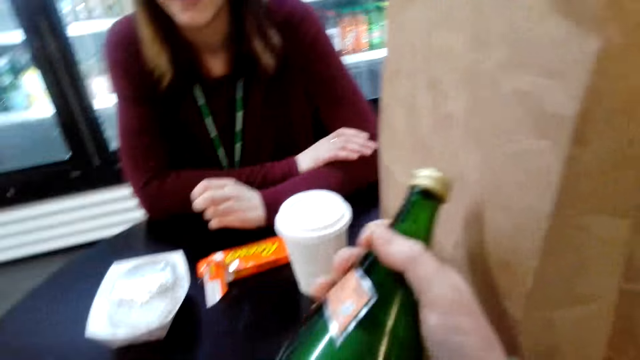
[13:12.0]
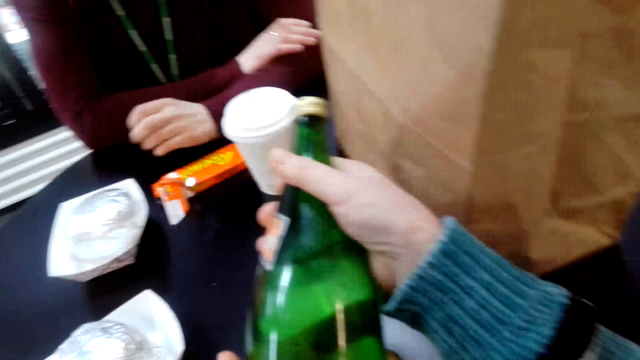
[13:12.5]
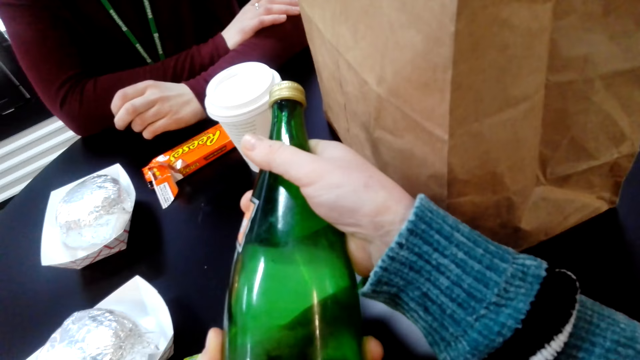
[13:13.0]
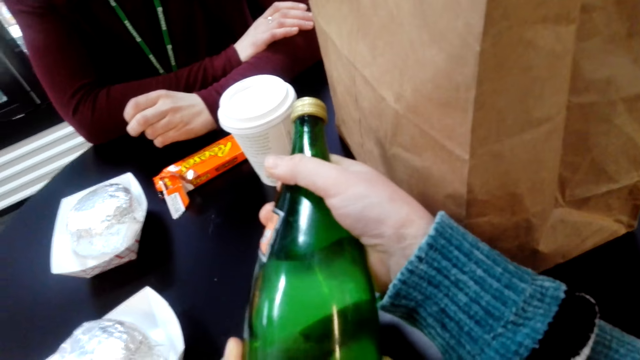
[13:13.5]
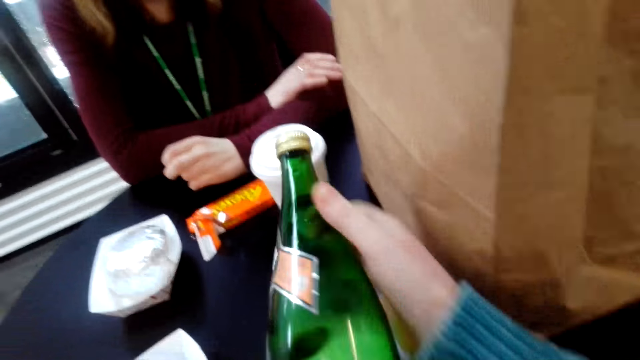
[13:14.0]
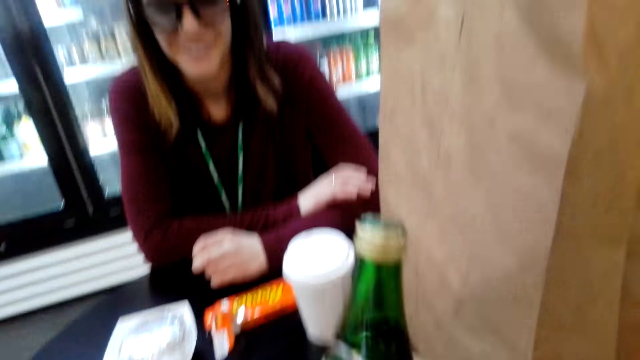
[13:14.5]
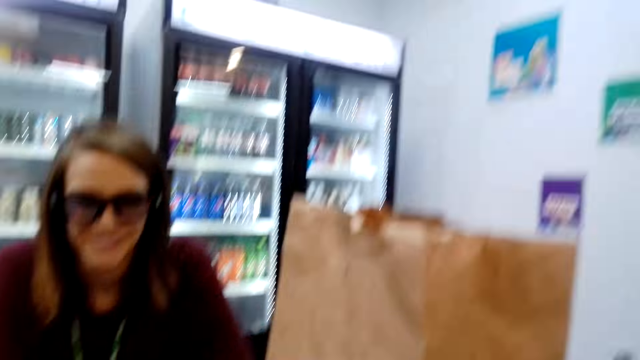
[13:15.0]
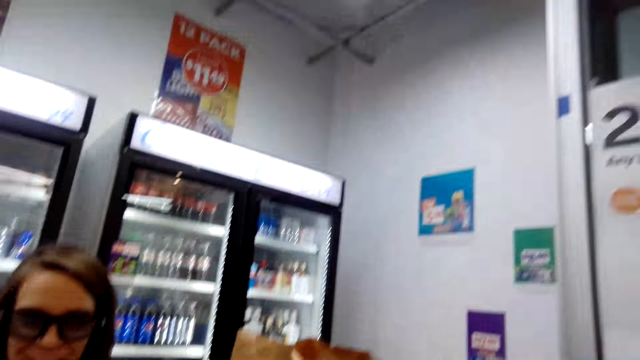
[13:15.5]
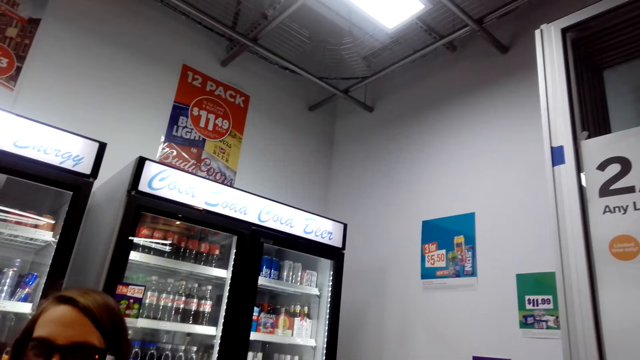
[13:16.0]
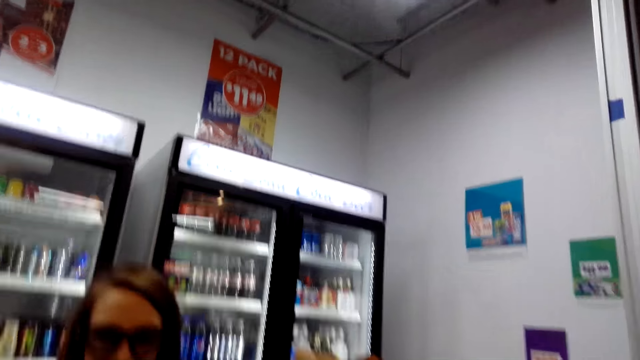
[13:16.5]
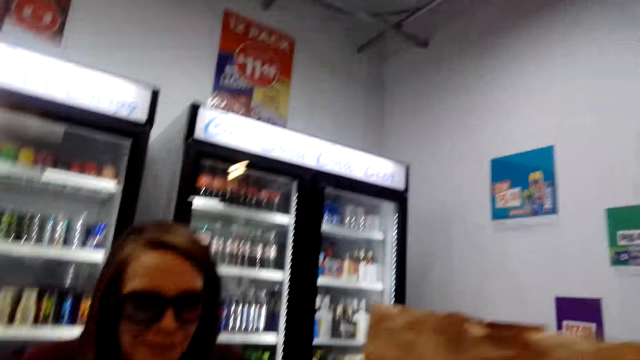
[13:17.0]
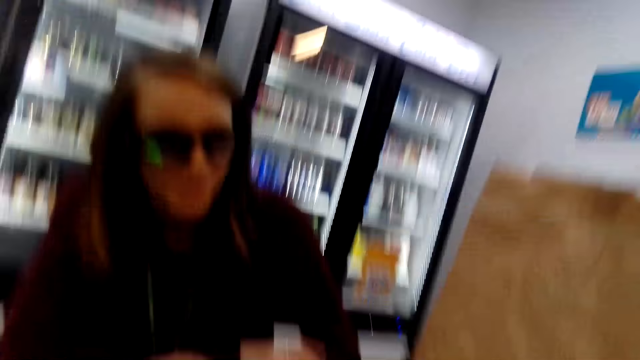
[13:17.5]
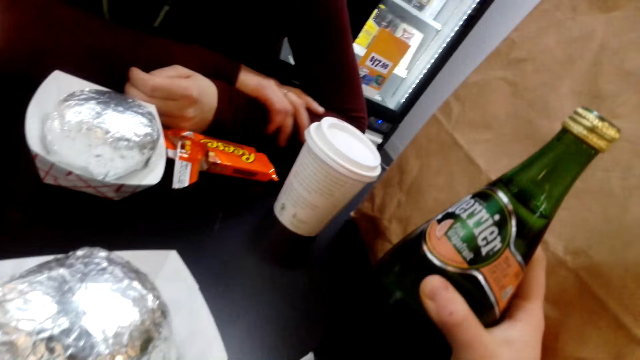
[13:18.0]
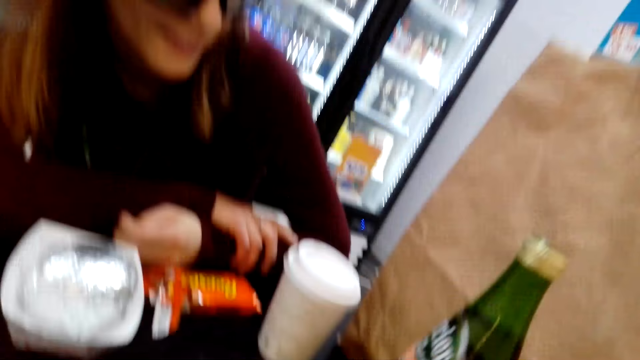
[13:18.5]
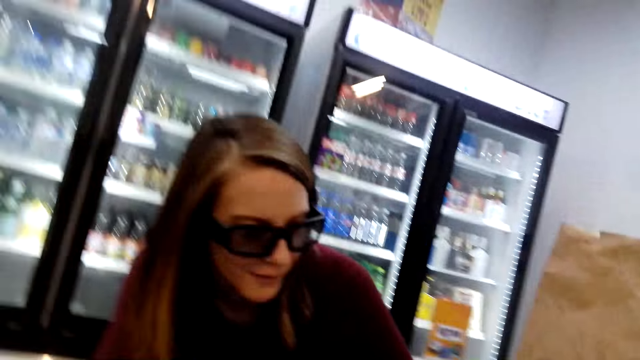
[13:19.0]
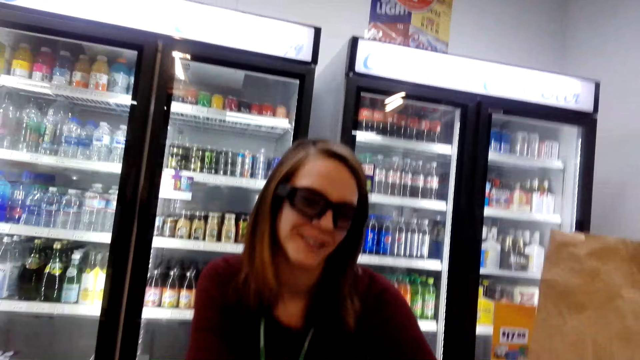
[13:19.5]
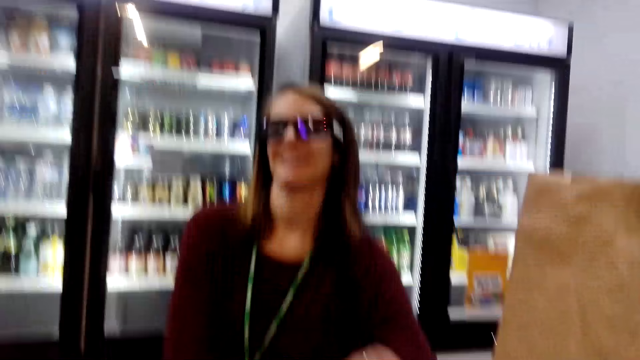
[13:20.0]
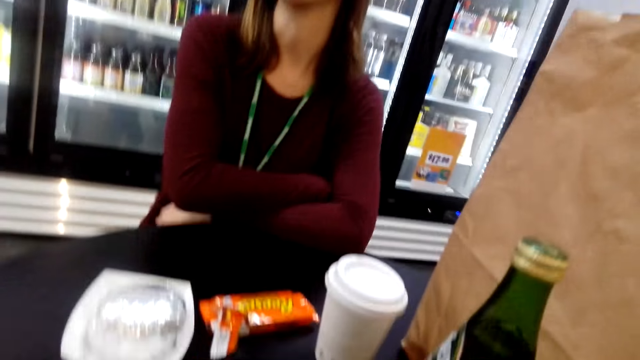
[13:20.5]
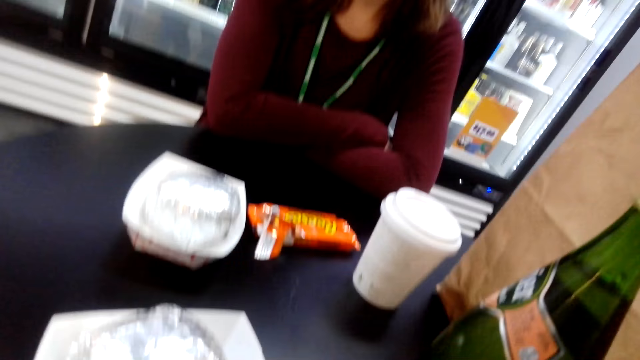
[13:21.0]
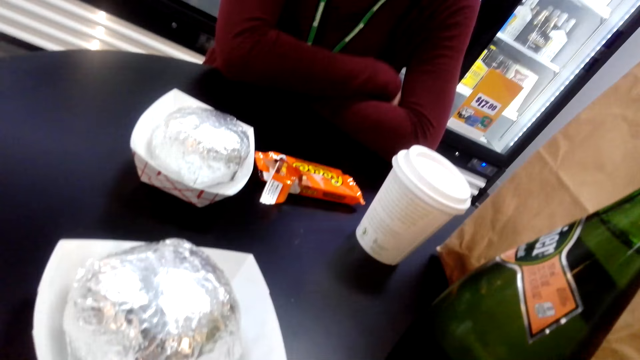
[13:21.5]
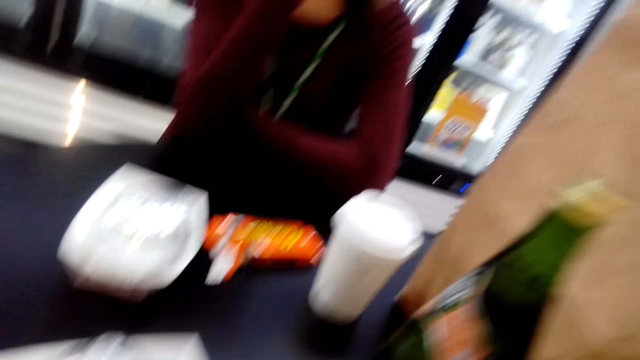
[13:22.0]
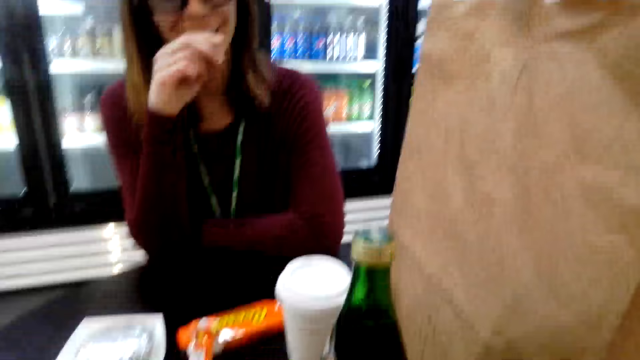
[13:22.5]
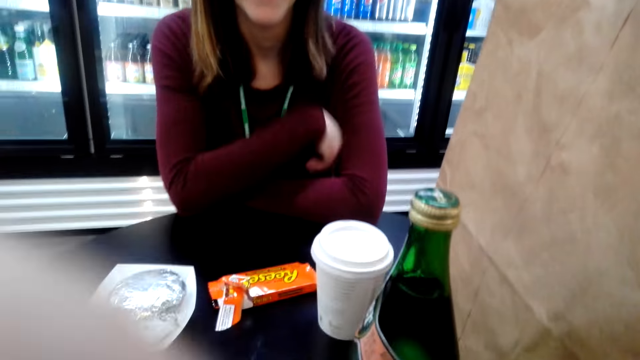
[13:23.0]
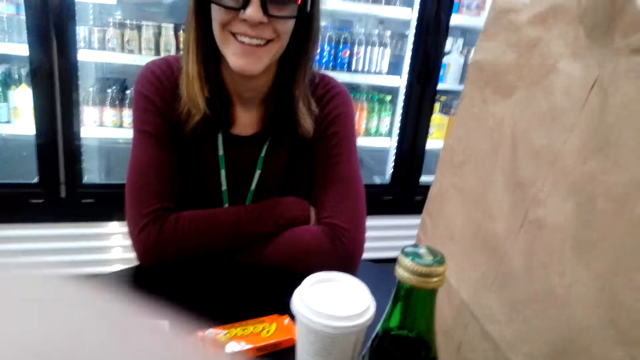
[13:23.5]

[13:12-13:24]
The camera wearer holds a bottle of wine. They put the bottle on the table.

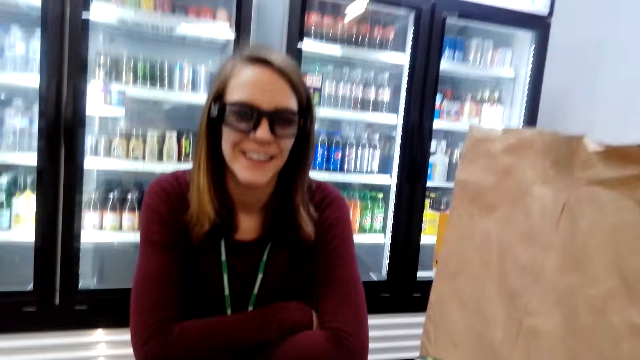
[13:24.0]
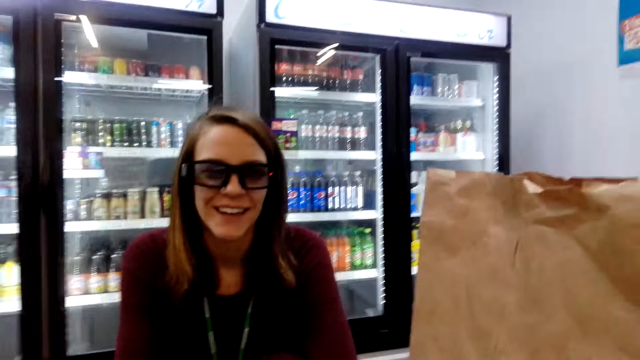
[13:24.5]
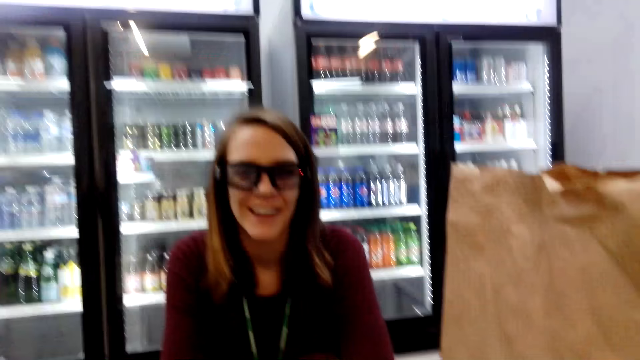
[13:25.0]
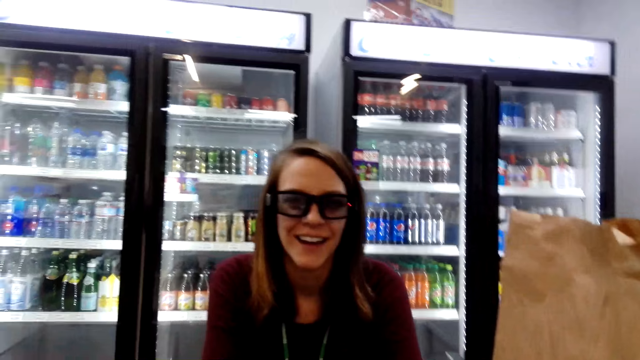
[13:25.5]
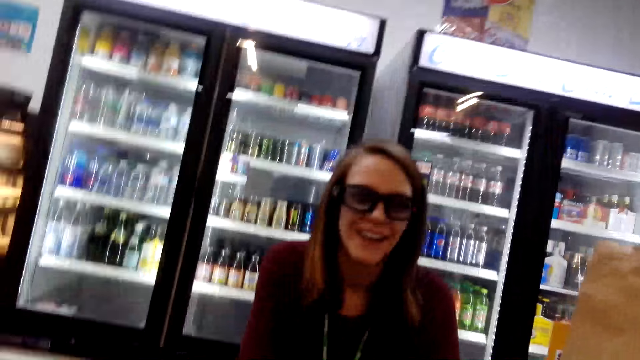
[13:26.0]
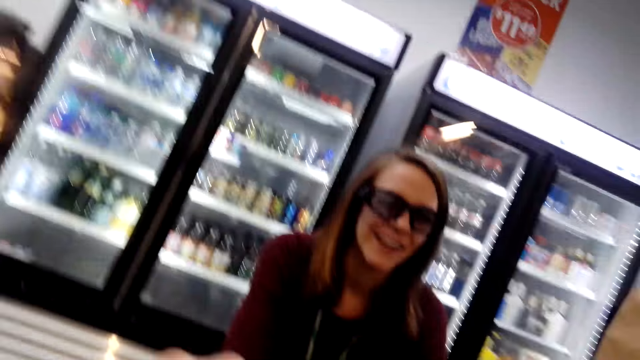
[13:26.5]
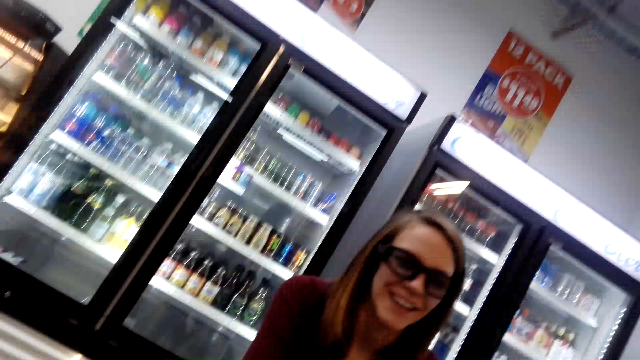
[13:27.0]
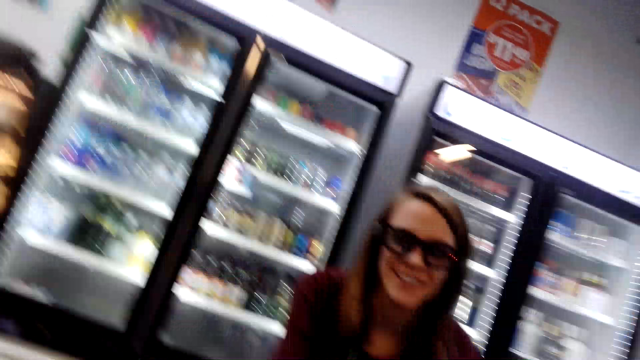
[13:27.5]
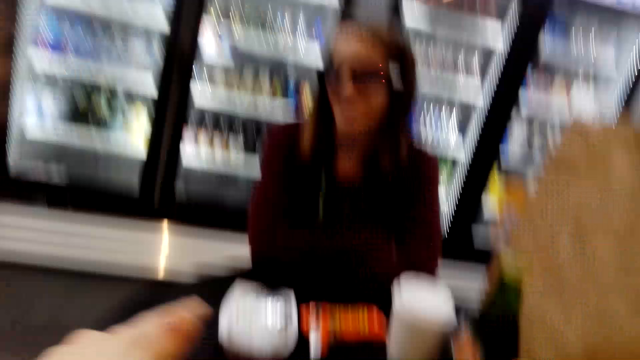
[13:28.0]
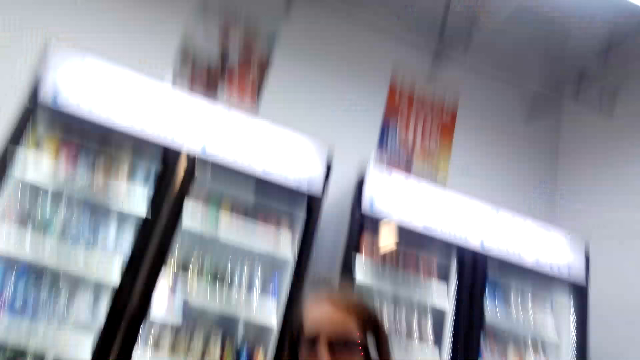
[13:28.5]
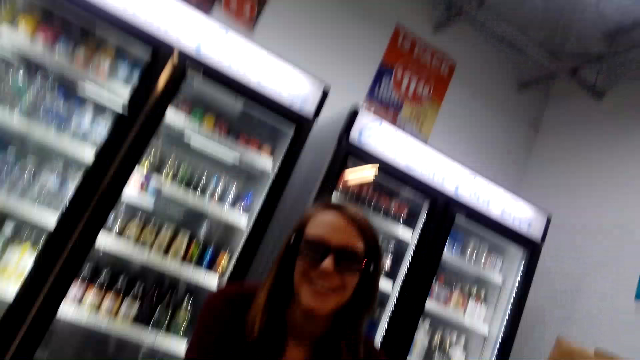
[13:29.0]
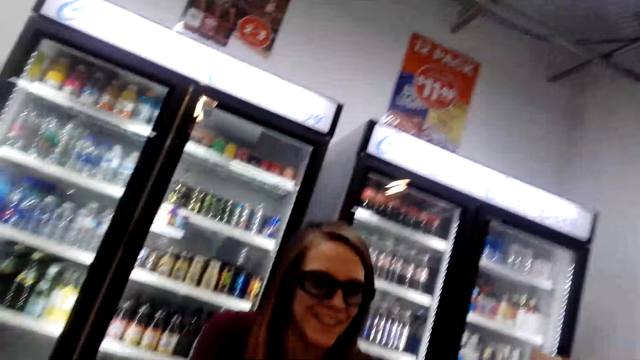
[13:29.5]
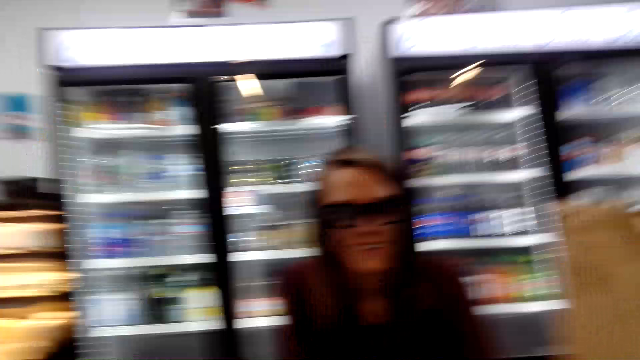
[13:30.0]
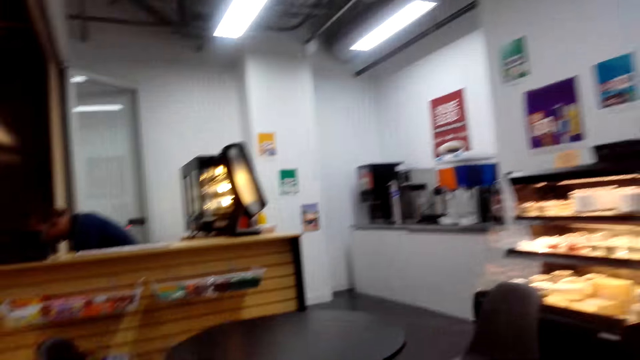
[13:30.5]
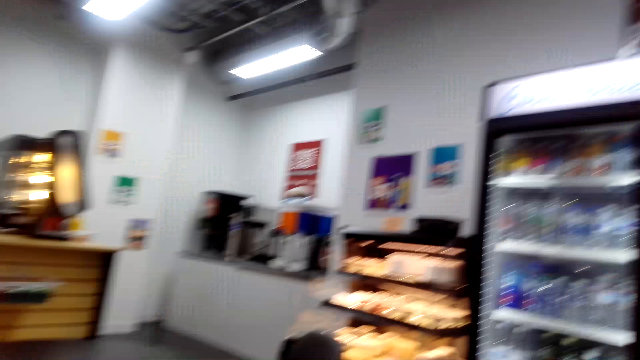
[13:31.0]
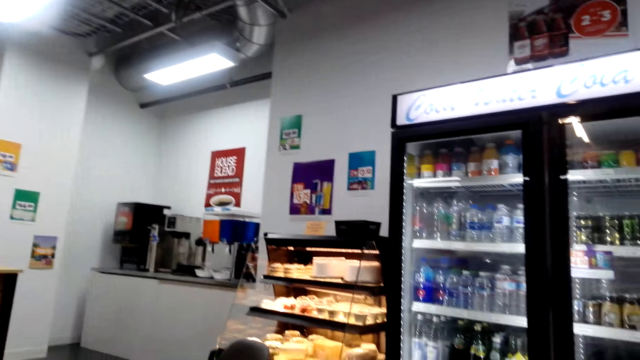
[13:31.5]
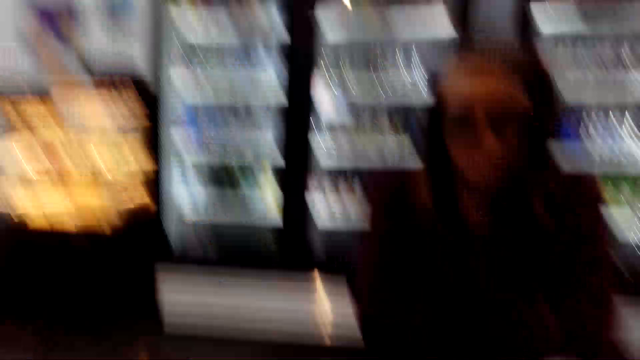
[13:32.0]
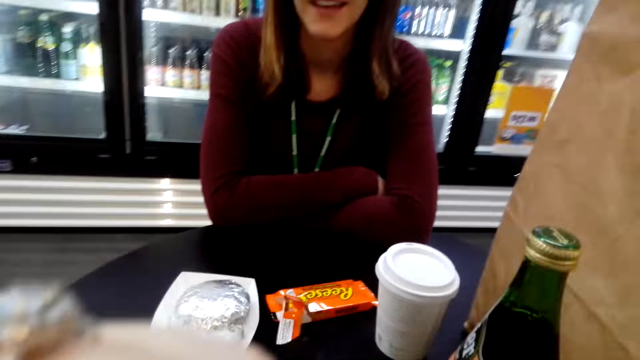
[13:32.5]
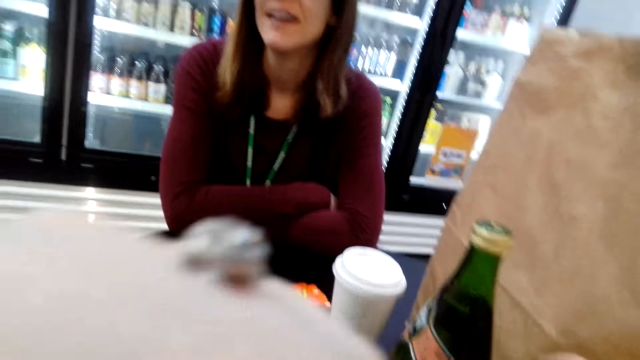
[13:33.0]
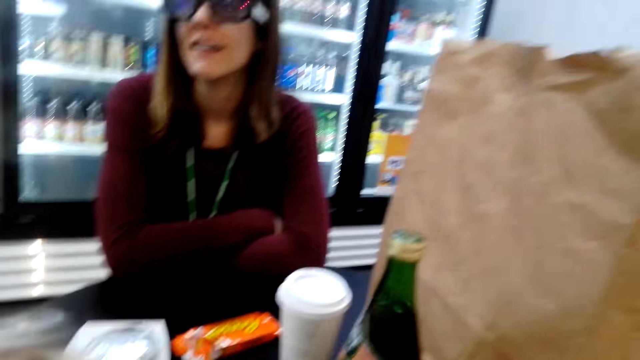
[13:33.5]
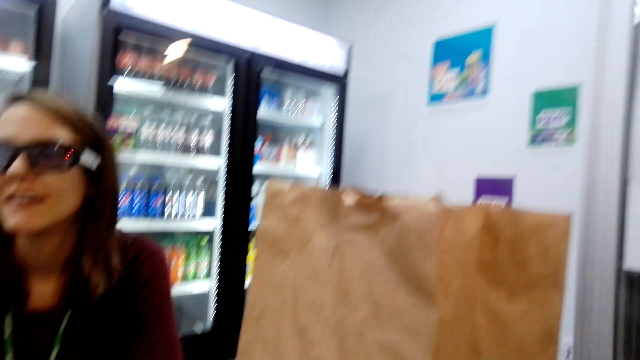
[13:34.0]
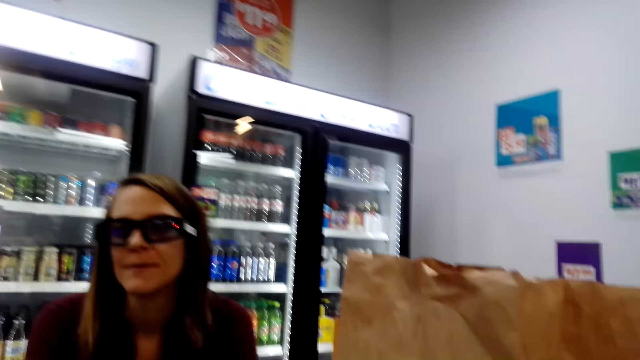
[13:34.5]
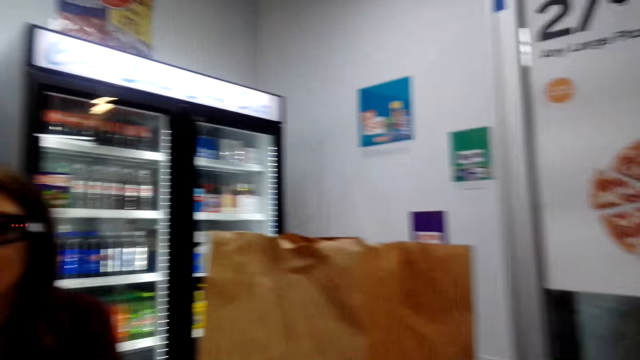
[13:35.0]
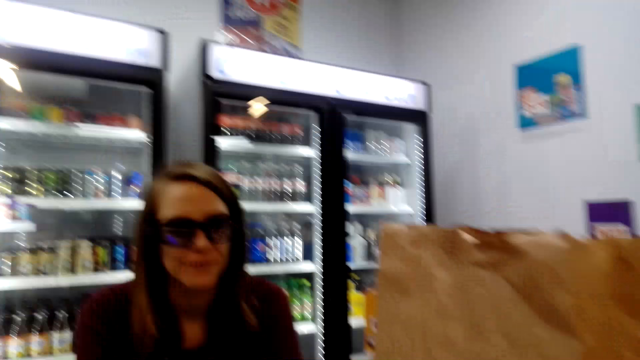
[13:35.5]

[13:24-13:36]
The camera wearer holds the bottle.
